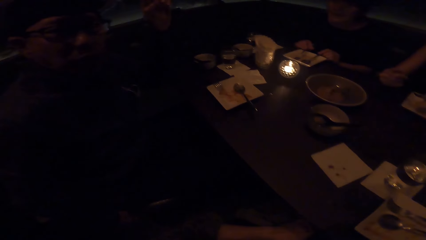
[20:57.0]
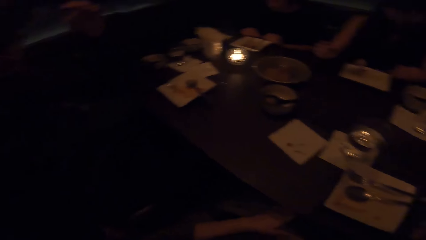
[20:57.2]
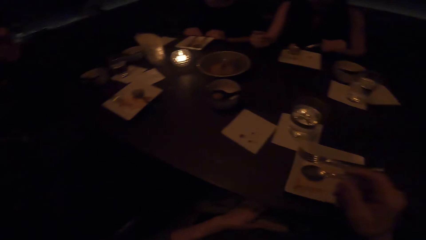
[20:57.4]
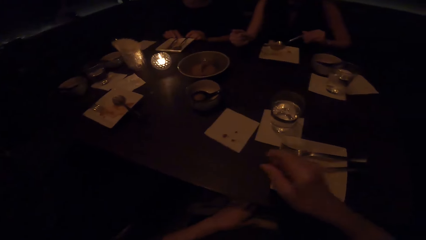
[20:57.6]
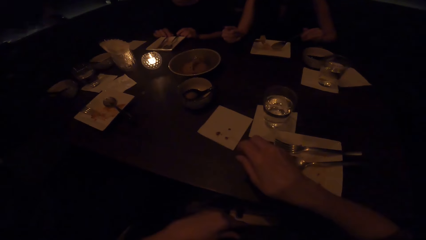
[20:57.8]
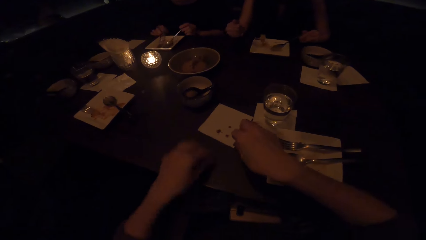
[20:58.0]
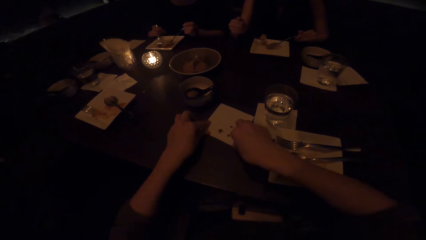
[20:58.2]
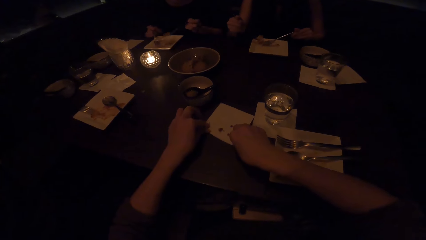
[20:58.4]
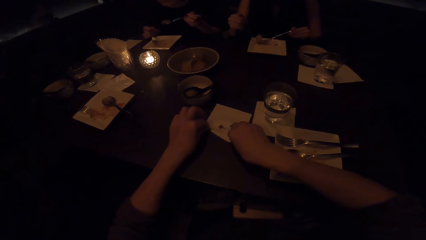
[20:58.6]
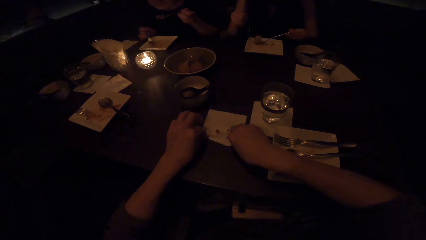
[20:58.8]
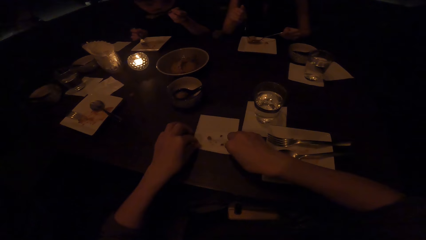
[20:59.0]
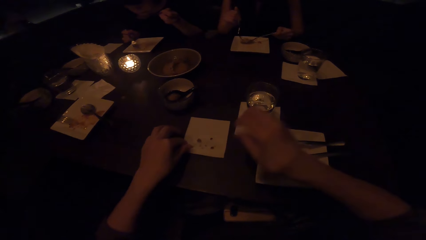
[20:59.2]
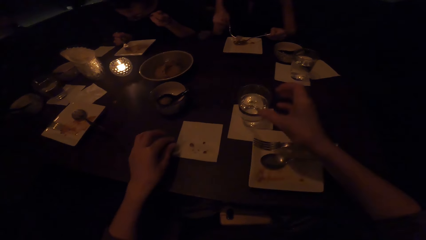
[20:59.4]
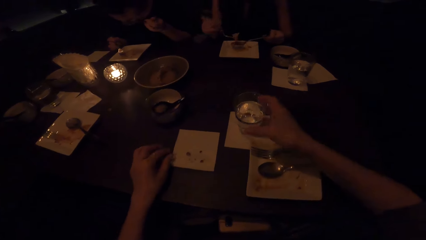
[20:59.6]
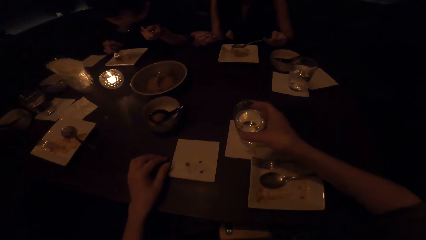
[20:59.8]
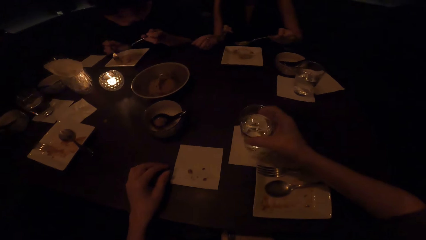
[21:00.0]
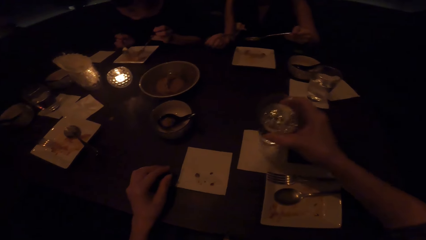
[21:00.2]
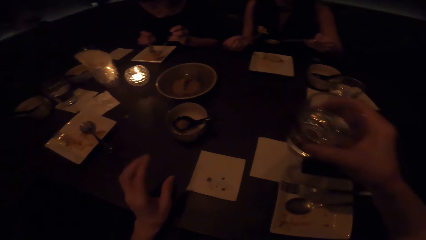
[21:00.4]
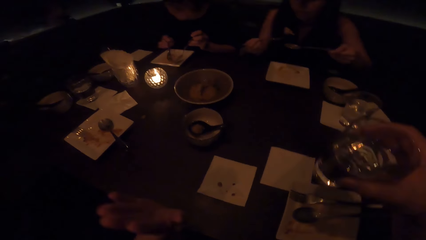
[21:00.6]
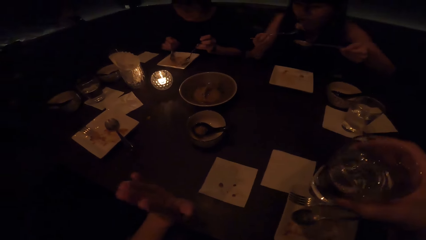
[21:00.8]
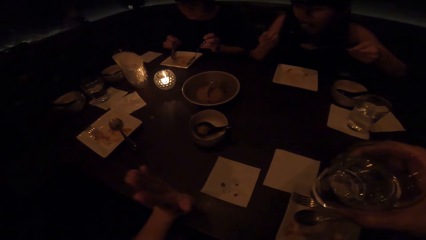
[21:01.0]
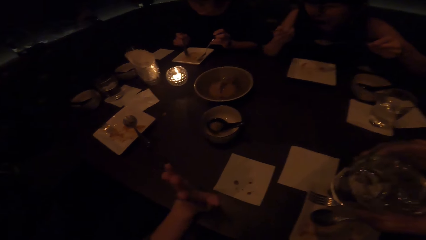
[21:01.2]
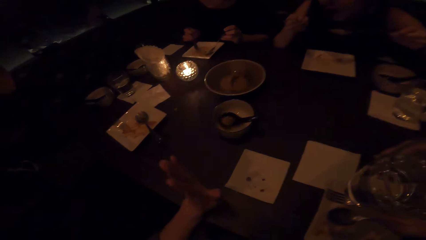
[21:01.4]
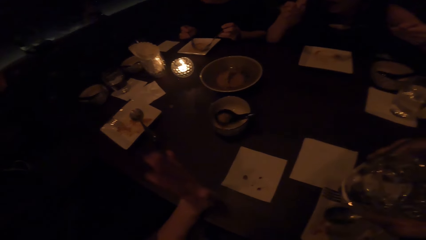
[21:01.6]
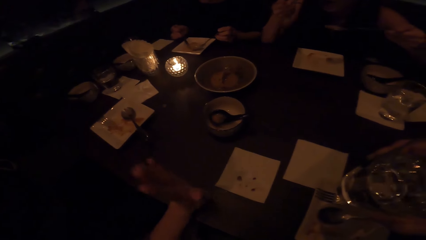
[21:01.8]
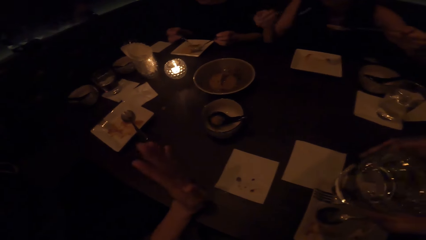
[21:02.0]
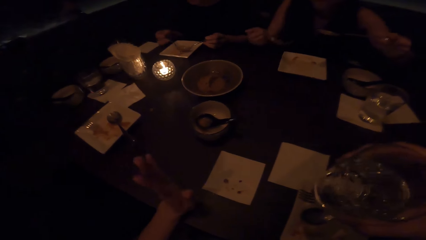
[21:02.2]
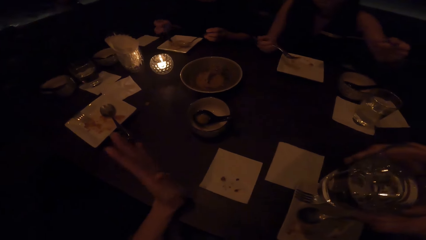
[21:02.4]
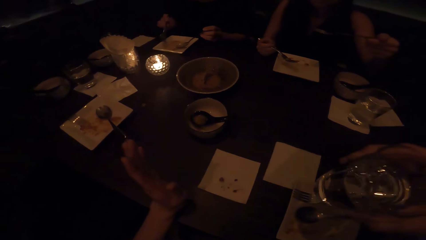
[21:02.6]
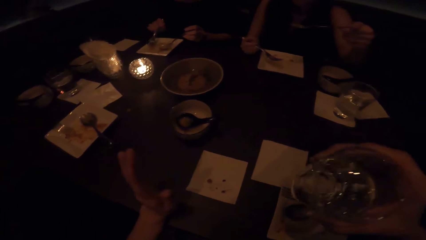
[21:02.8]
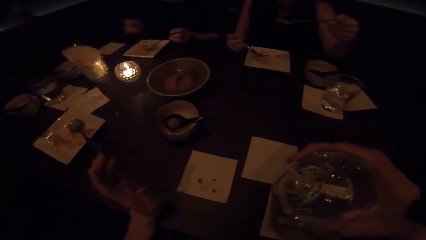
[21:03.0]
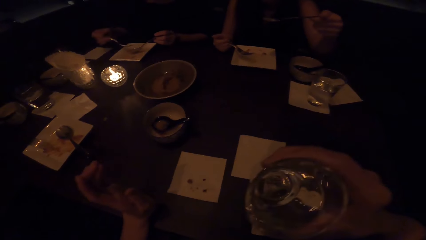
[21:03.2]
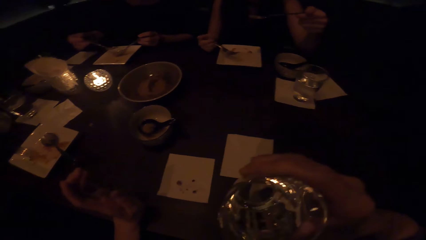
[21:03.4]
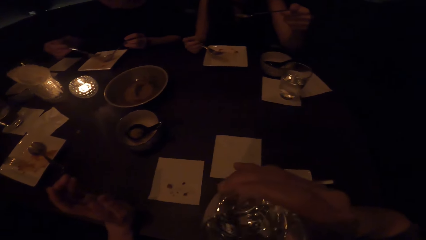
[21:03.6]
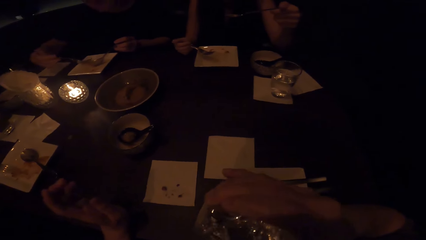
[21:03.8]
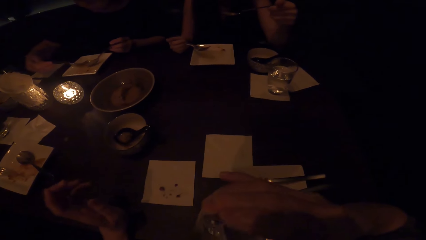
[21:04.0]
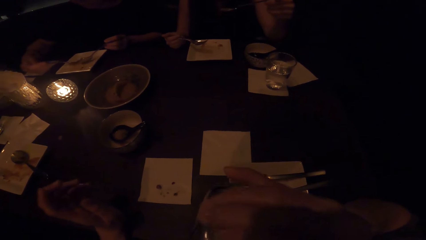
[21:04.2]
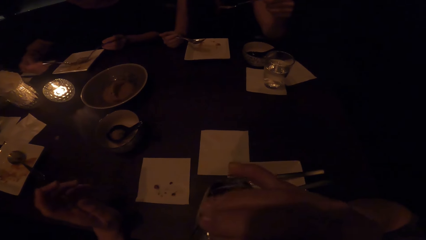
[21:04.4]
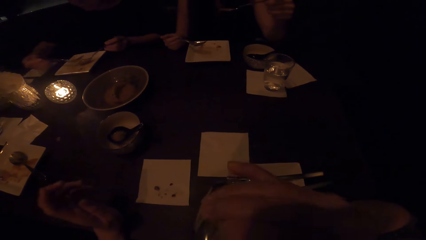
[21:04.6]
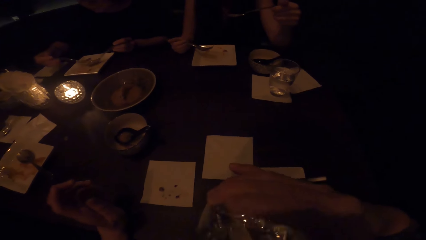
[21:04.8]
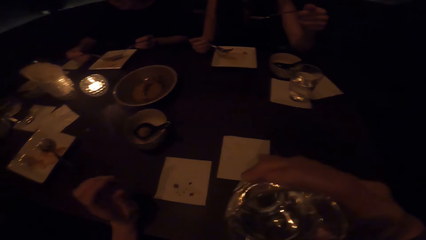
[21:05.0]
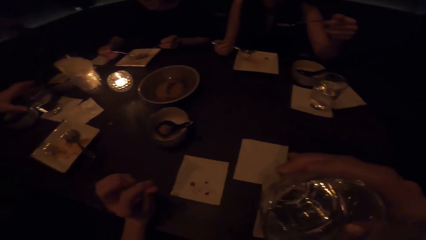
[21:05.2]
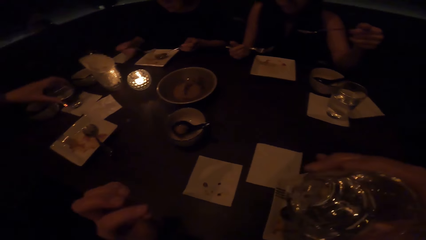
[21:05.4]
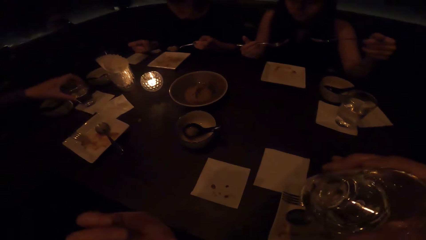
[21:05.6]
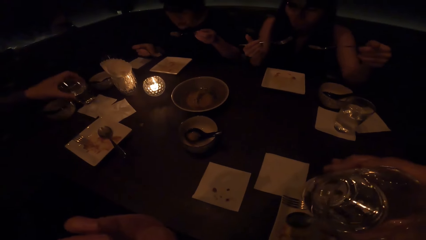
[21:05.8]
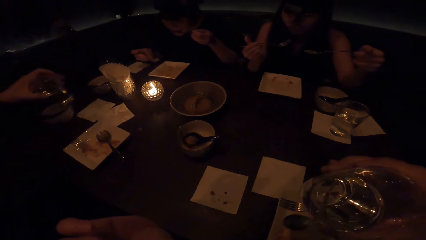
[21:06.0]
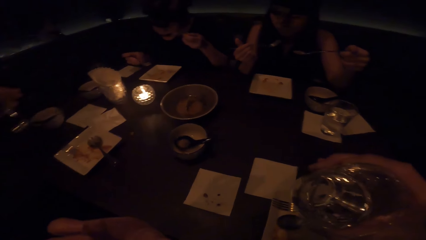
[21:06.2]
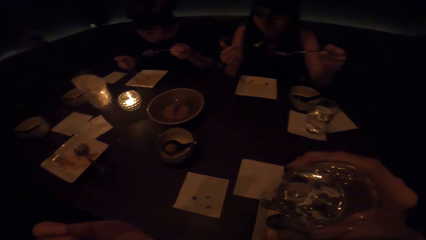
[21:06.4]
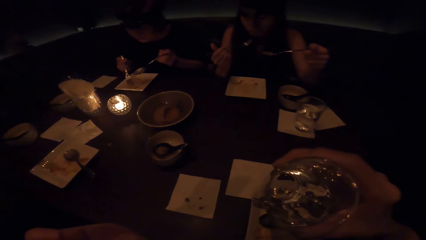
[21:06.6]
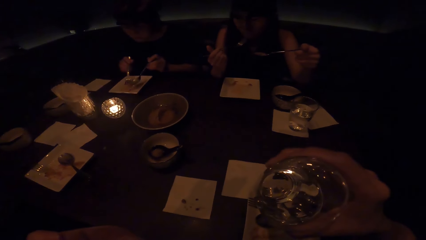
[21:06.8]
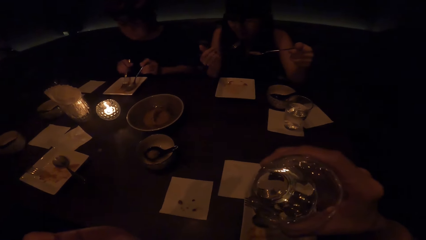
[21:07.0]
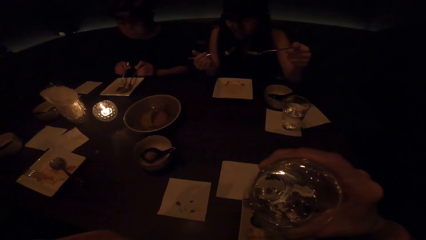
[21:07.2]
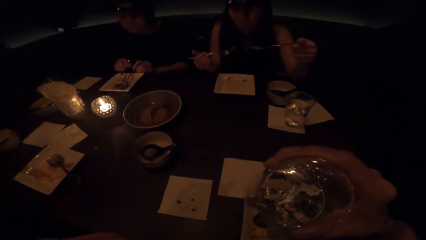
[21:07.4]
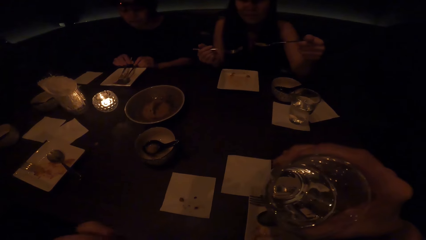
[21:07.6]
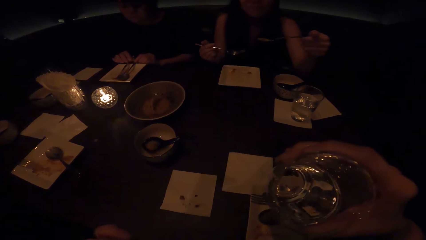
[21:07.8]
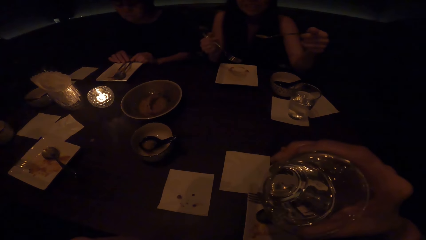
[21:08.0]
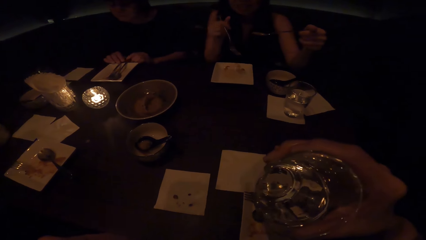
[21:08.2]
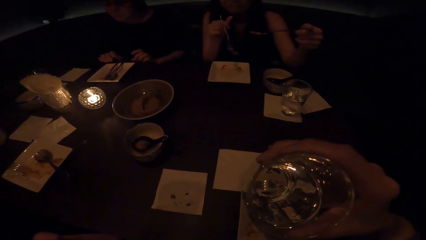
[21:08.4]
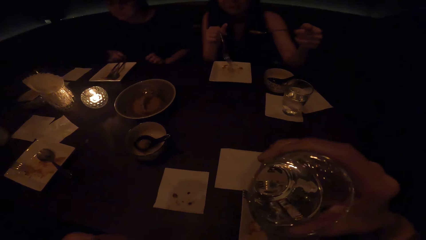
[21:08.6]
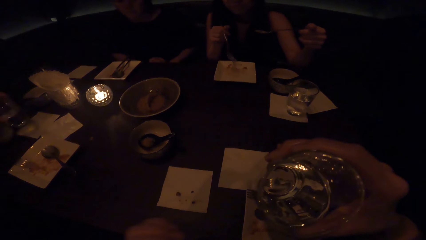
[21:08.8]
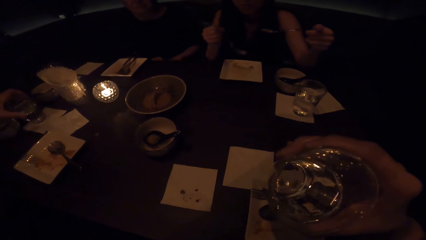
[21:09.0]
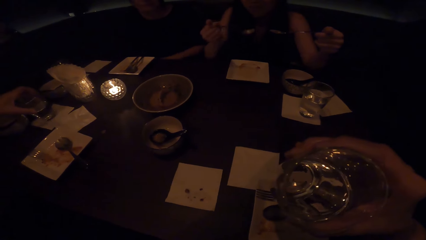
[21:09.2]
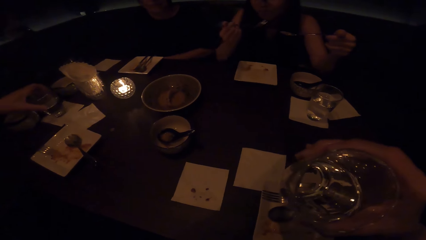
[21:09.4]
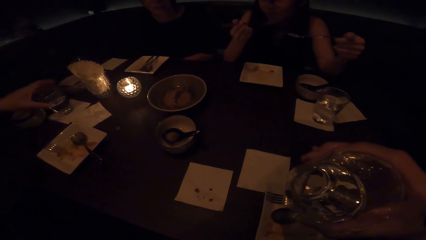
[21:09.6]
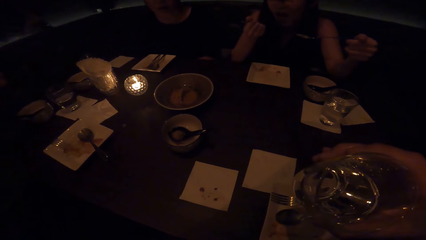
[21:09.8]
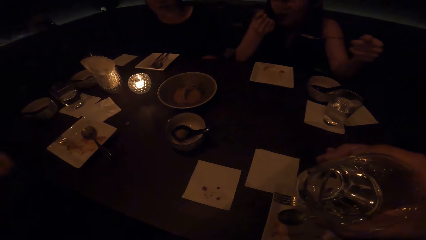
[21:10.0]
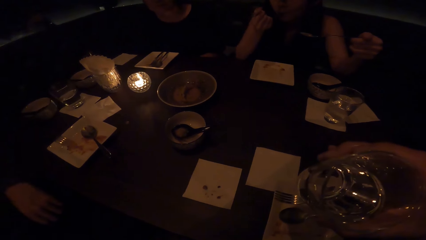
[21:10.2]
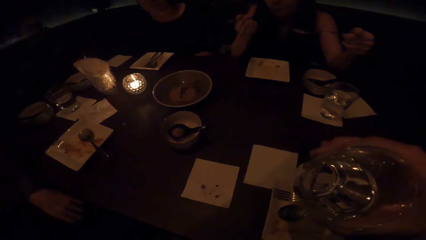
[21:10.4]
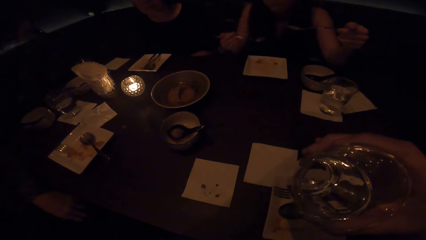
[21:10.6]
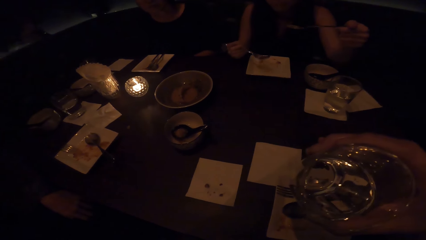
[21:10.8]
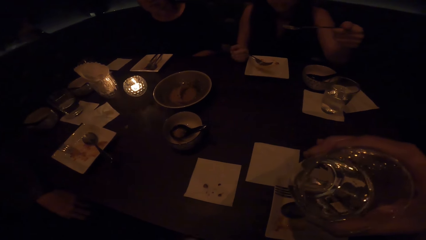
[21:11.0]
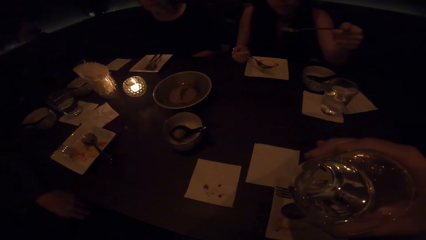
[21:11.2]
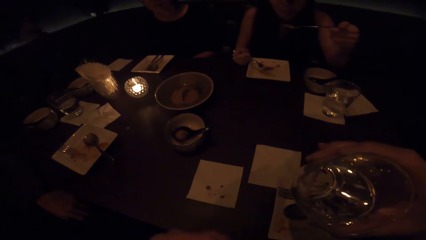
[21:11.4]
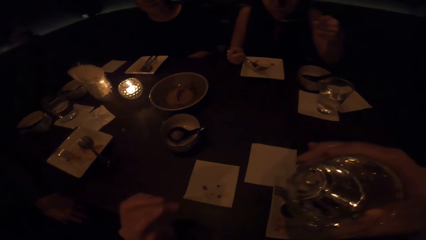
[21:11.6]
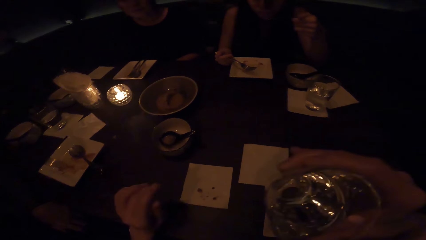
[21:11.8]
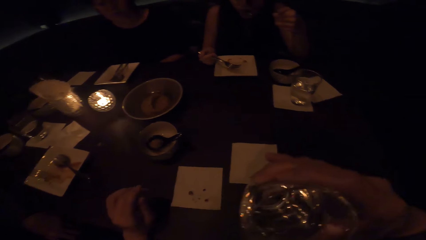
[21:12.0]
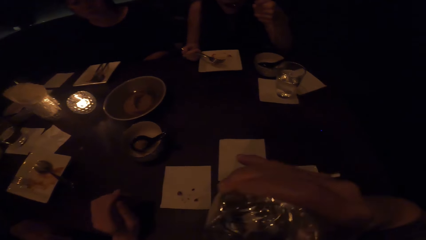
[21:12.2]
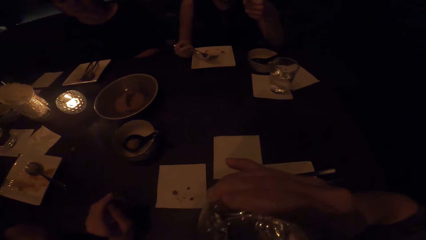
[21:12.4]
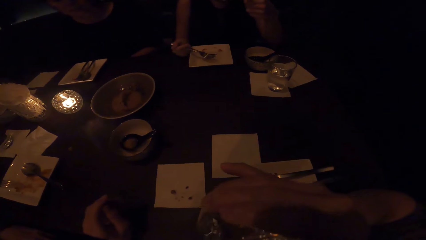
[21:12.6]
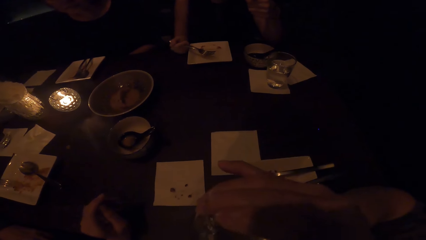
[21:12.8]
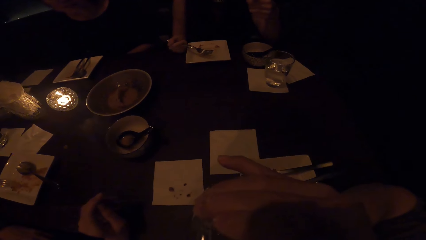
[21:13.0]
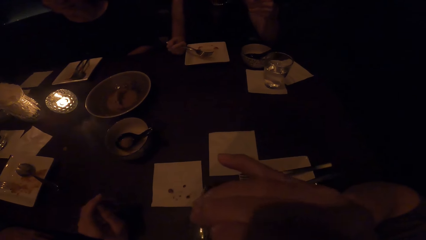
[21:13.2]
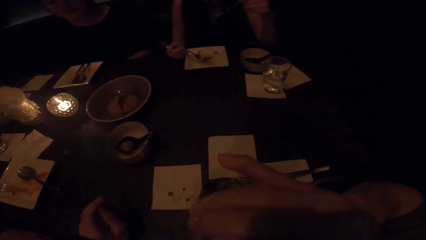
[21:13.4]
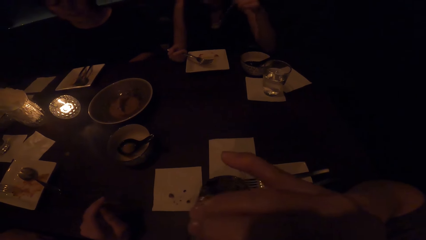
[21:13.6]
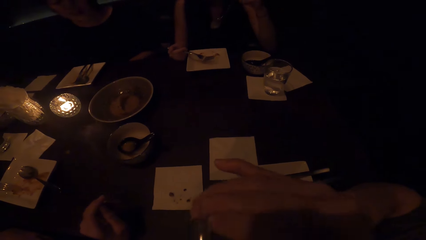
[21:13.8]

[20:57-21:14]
The camera wearer wipes themselves. They touch a serviette on the table. They pick up a glass of drink from the table. They take the drink in the glass. They interact with others. A man picks up a glass of juice from the table.
